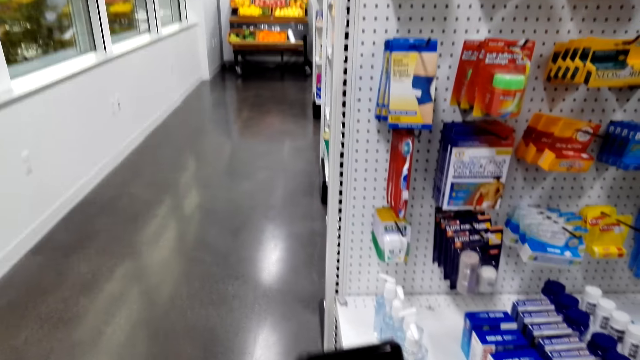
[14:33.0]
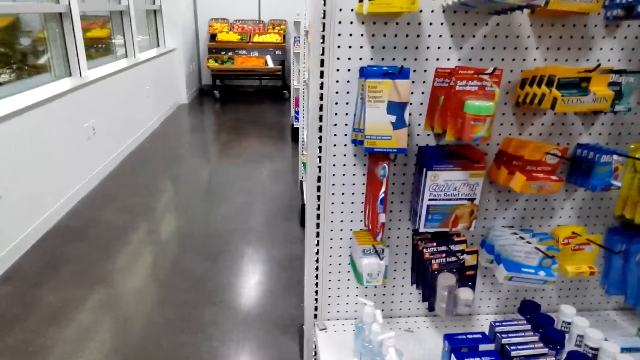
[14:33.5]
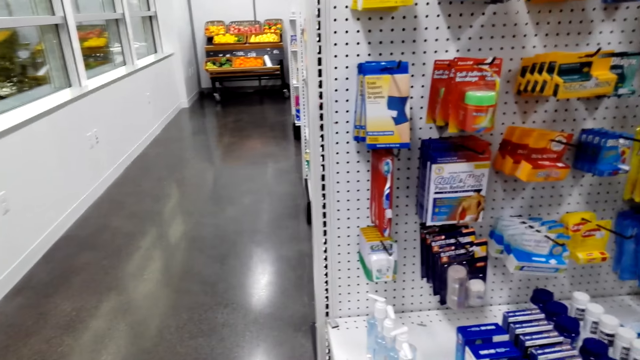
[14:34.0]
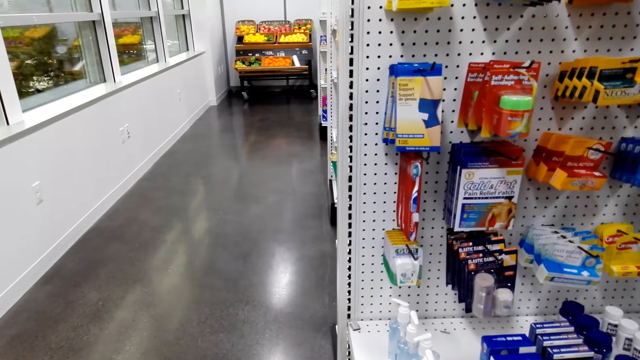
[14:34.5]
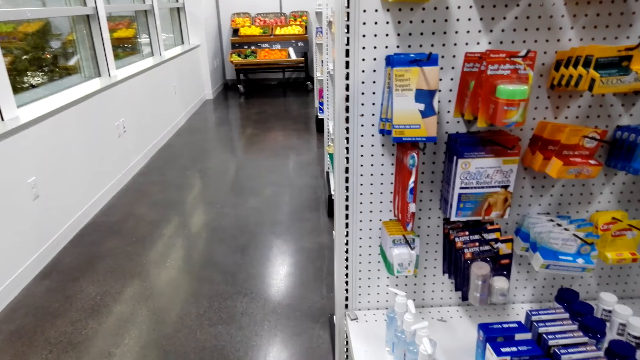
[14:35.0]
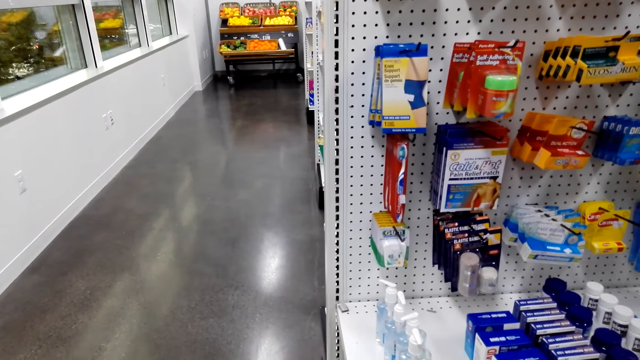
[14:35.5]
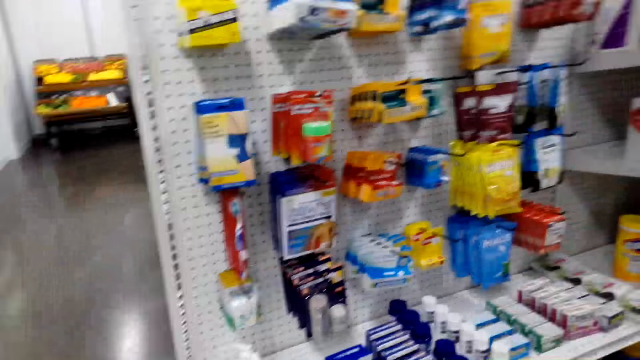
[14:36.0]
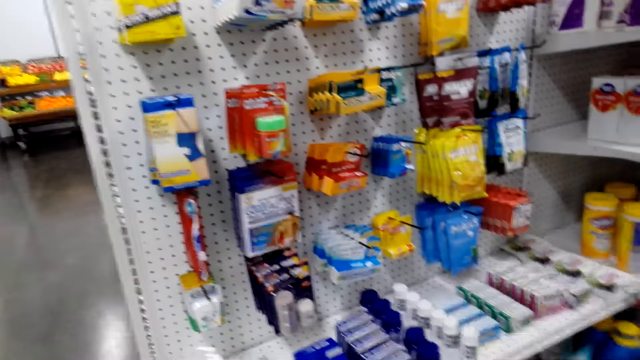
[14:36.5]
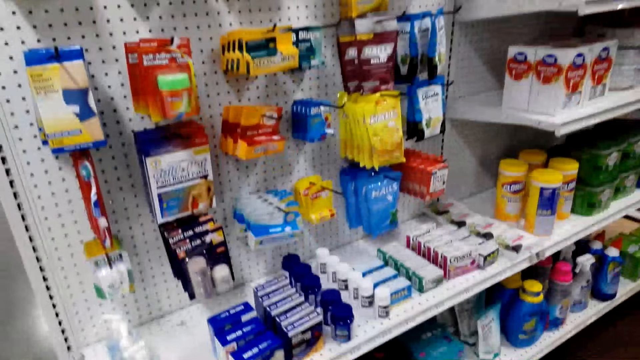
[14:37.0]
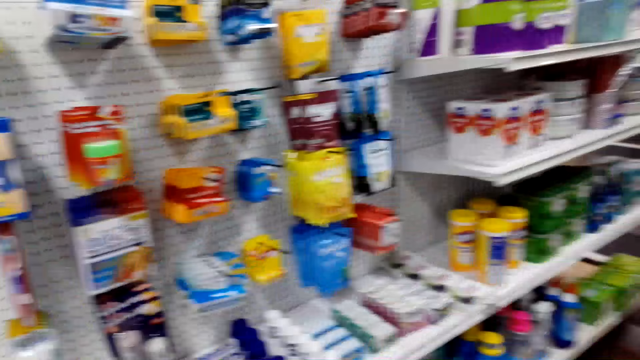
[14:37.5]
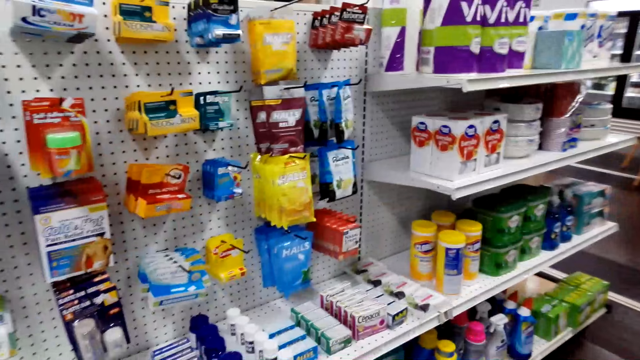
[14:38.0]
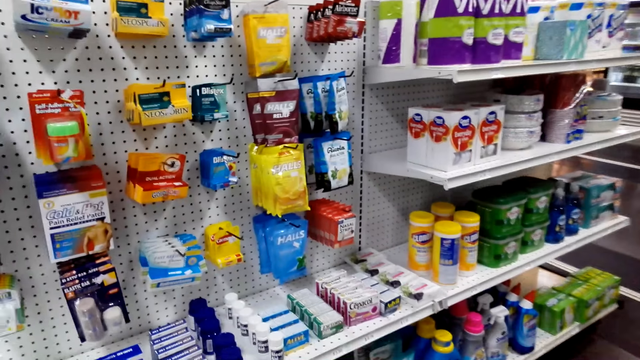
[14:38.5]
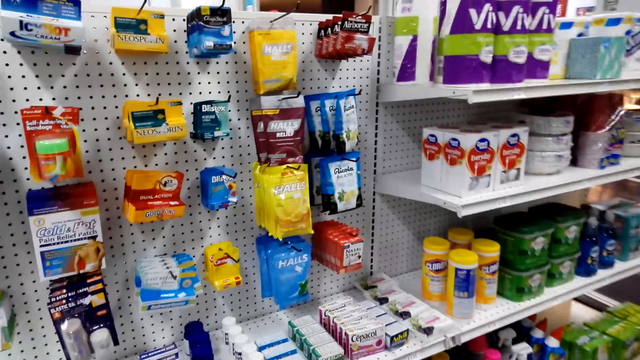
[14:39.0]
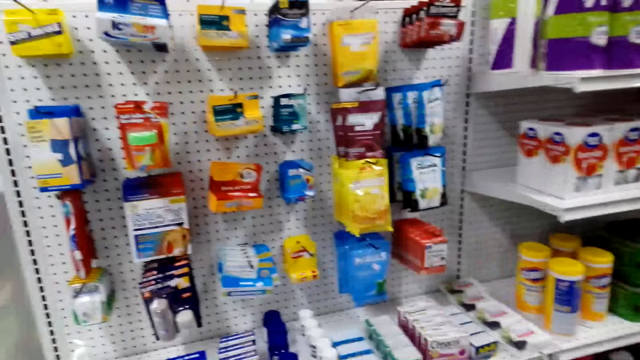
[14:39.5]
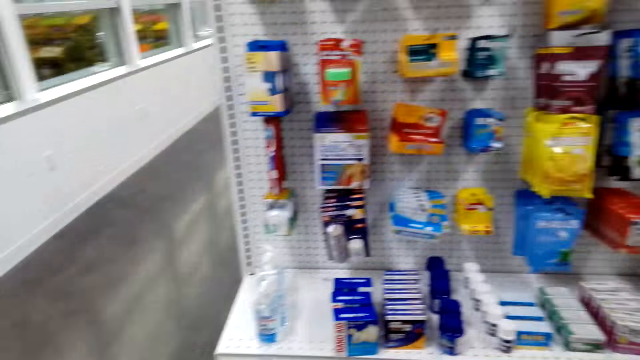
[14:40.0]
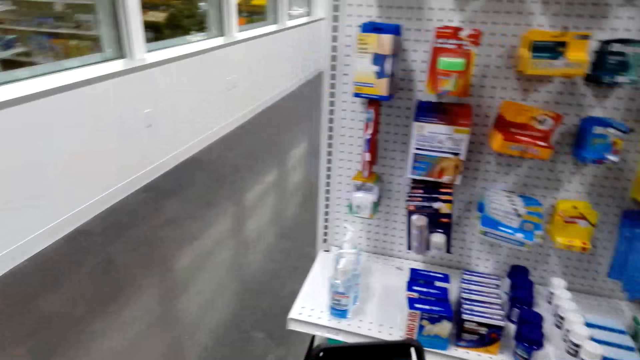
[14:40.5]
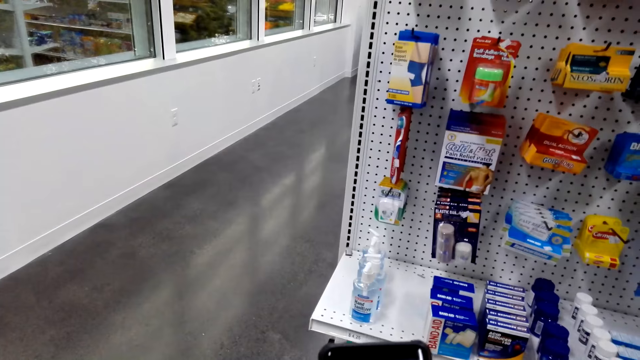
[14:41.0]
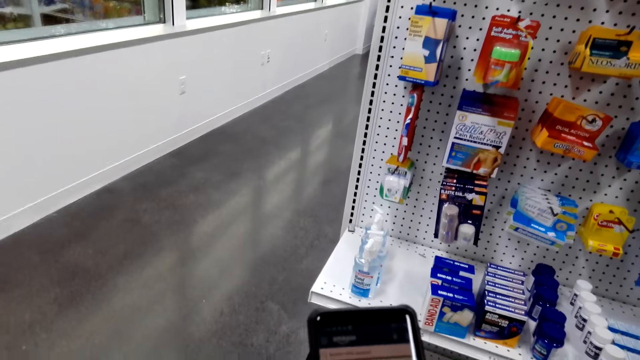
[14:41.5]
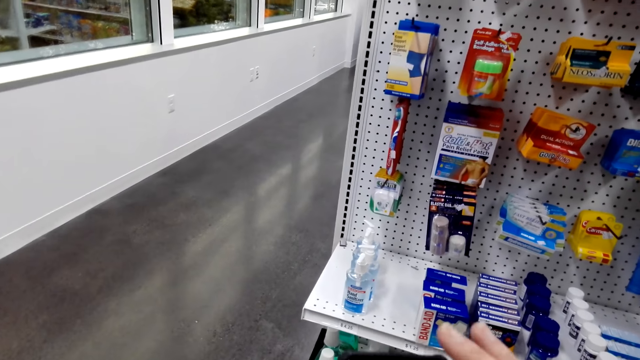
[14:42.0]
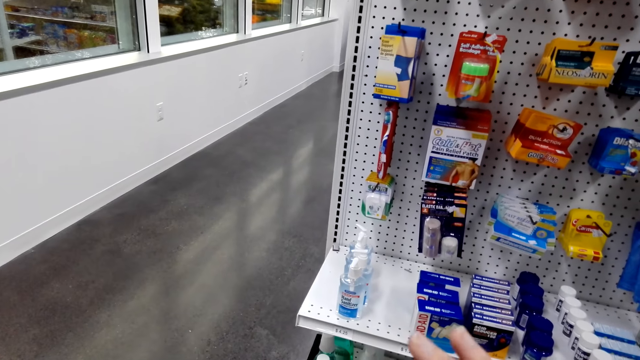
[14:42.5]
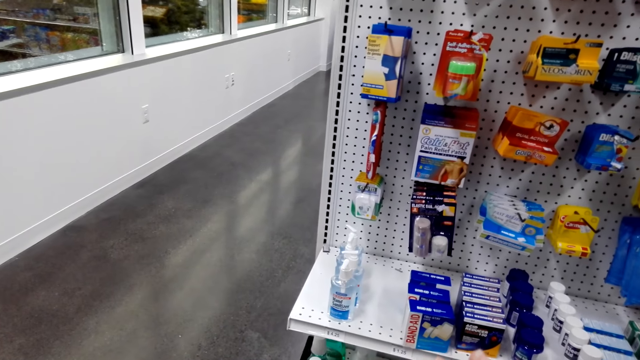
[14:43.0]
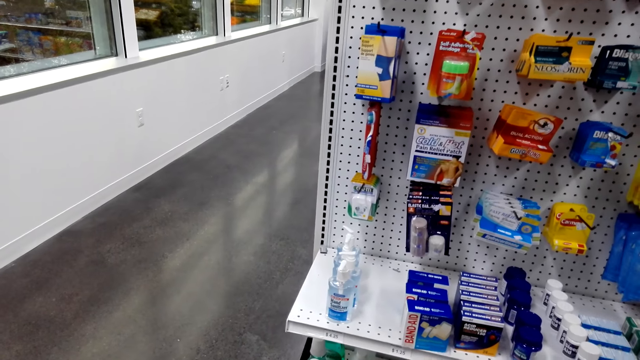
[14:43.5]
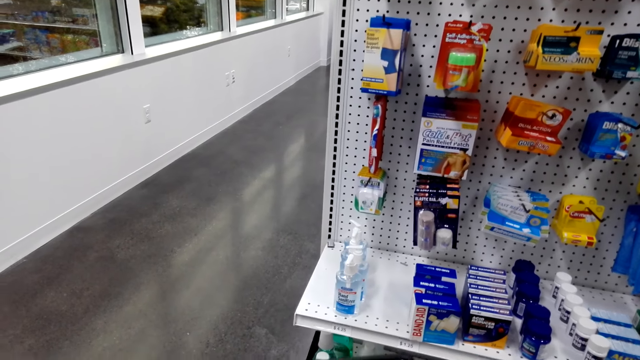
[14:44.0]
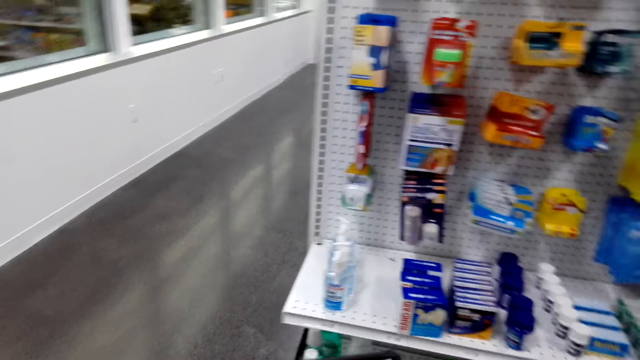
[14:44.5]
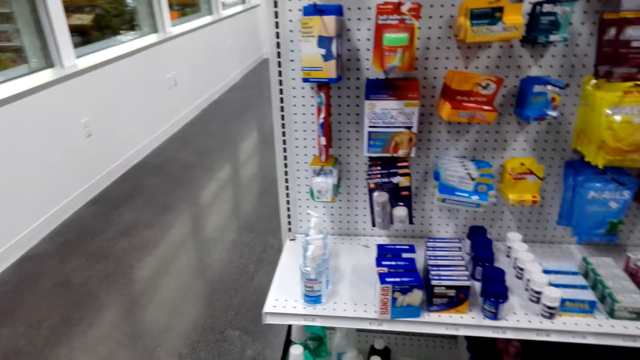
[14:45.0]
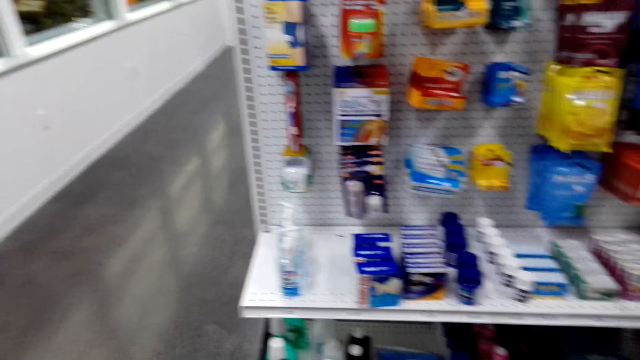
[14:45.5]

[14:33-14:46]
The camera wearer adjusts a phone. They hold the phone. They view items on a supermarket shelving. They look around. They operate the phone.

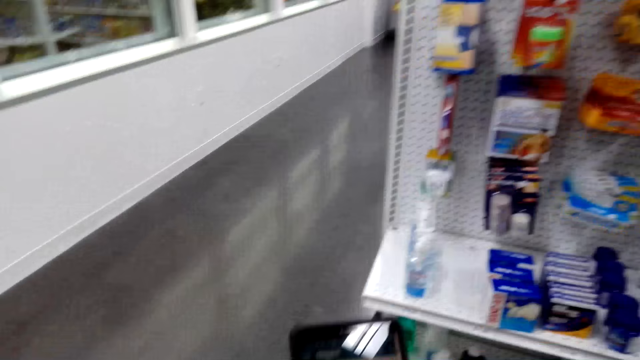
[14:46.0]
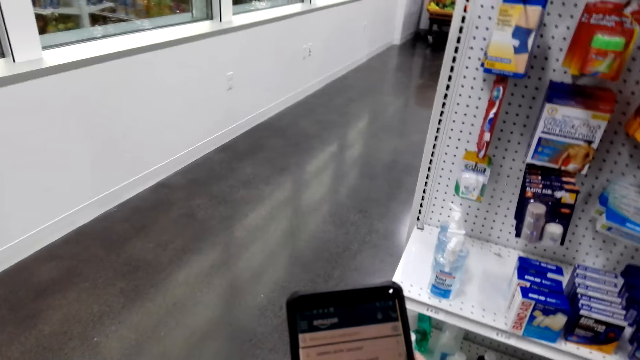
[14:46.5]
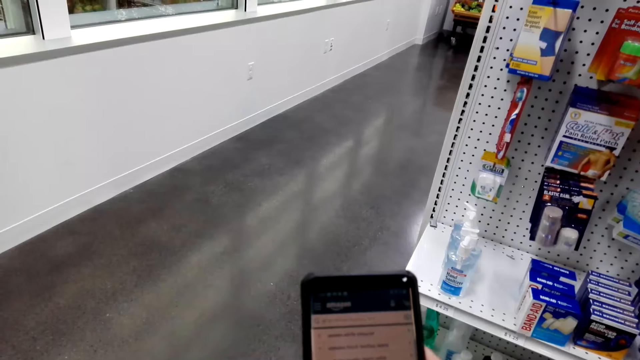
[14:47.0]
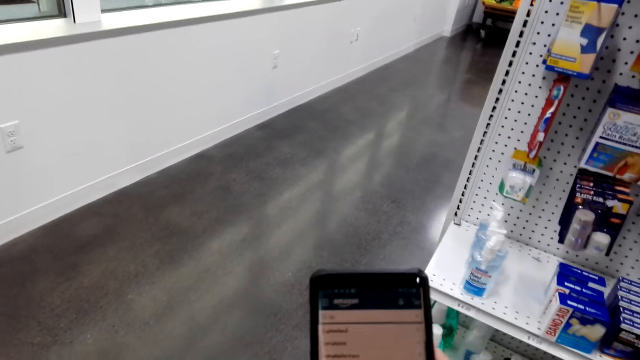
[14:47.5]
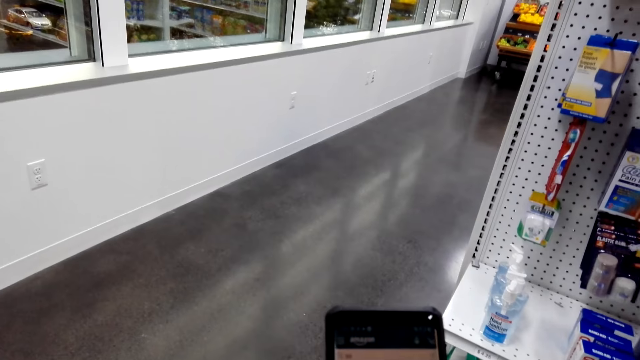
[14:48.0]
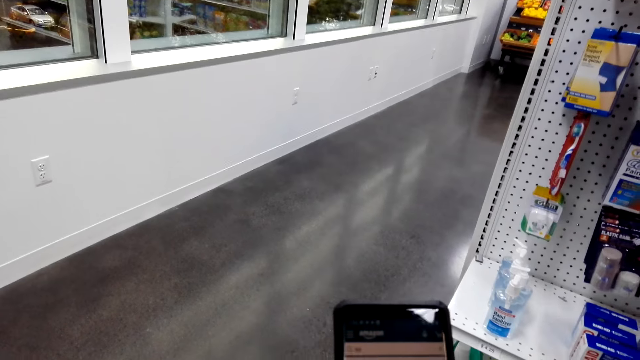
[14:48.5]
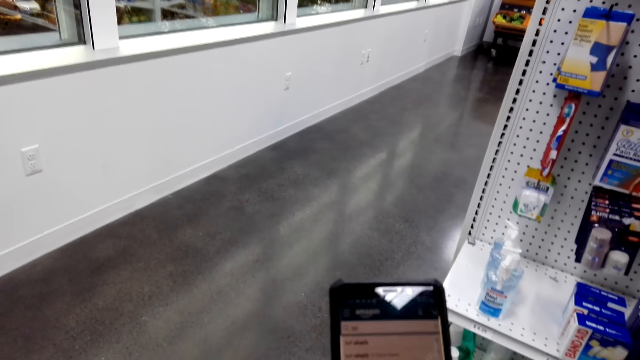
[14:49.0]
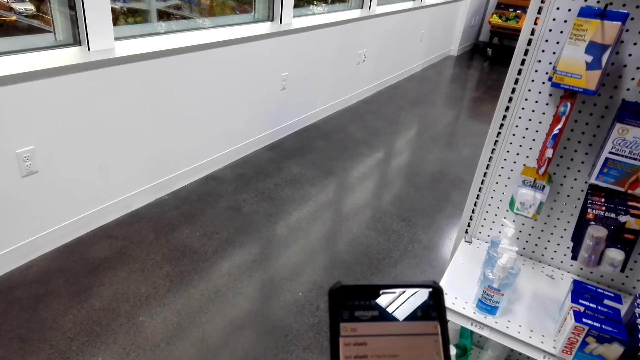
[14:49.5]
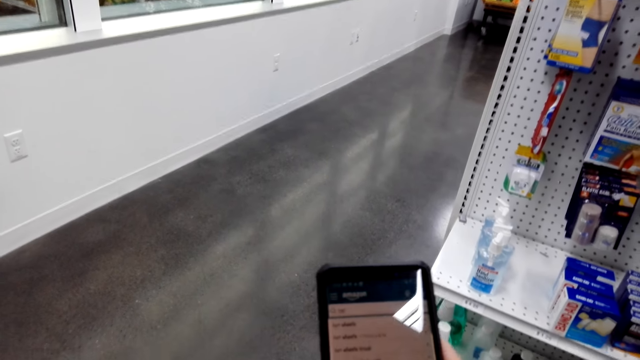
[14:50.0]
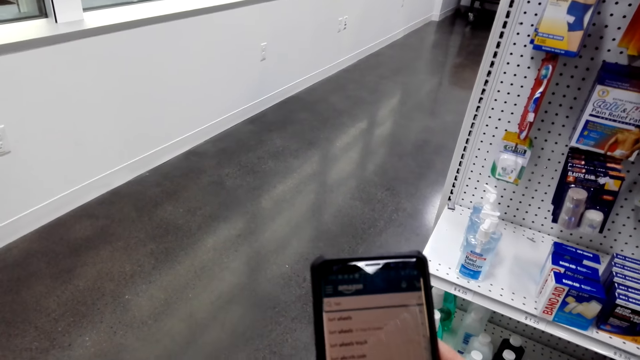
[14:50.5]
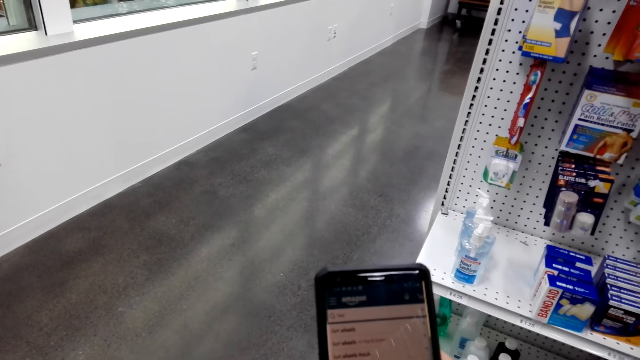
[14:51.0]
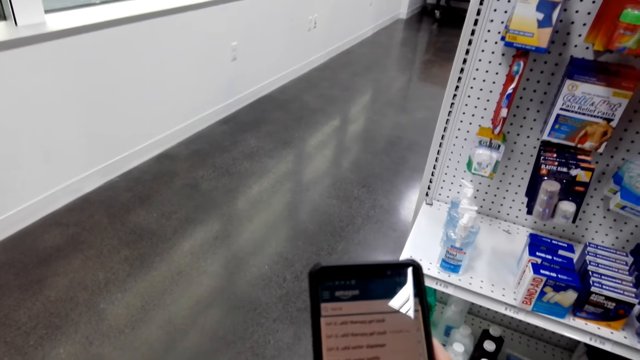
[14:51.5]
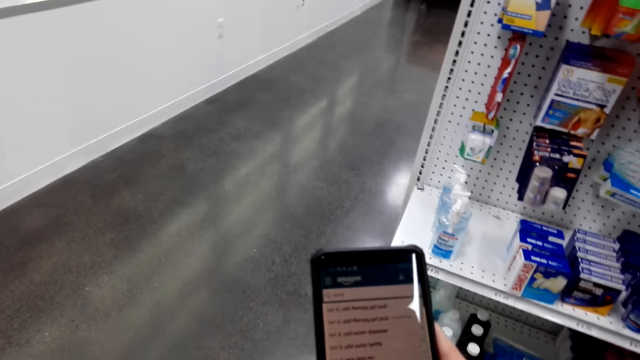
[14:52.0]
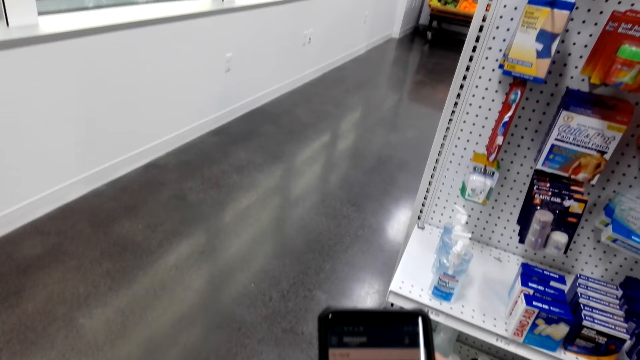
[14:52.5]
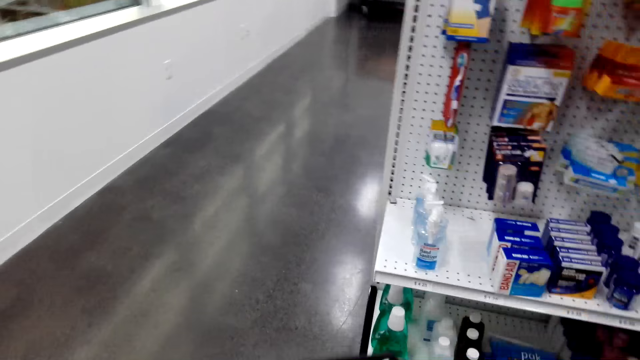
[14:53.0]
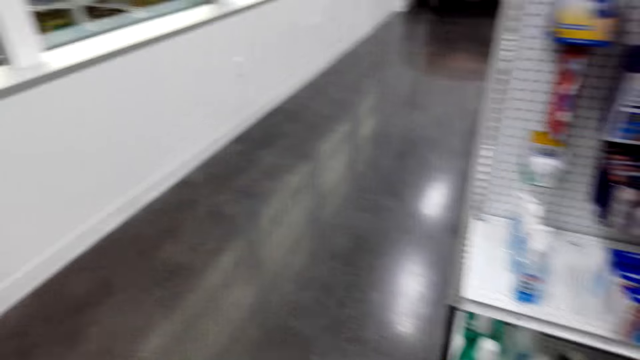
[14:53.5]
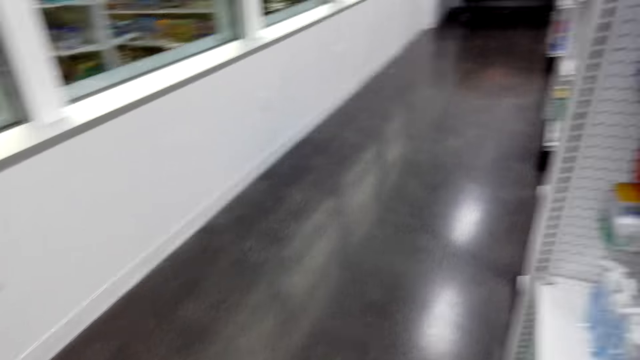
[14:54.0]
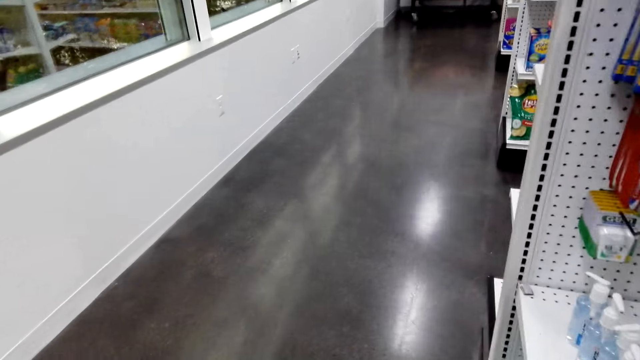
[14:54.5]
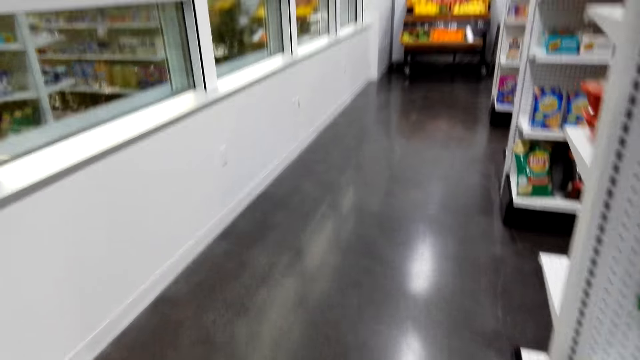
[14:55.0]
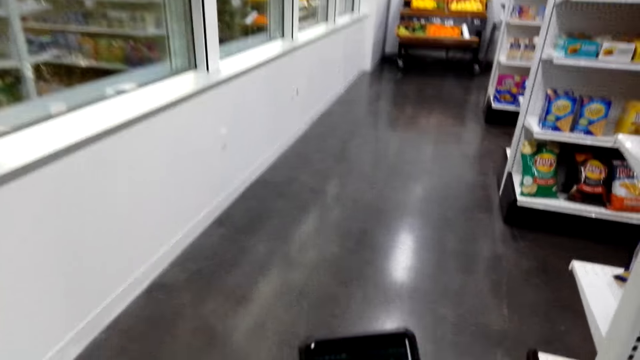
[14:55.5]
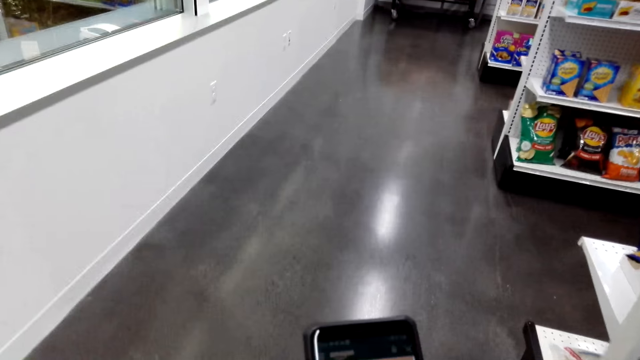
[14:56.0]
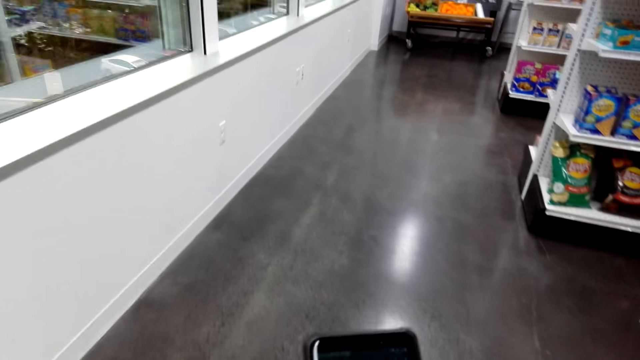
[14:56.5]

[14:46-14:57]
The camera wearer walks around in the supermarket.
